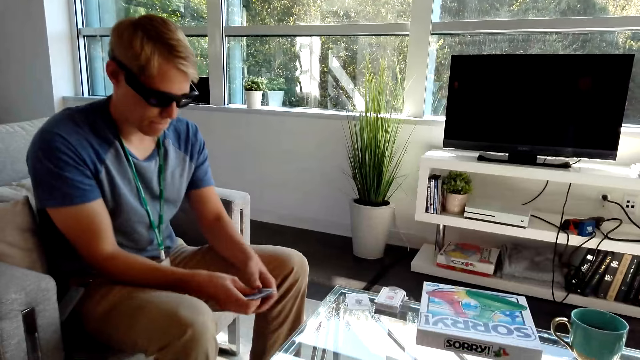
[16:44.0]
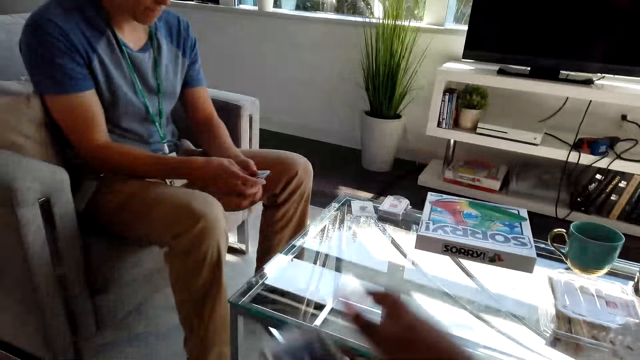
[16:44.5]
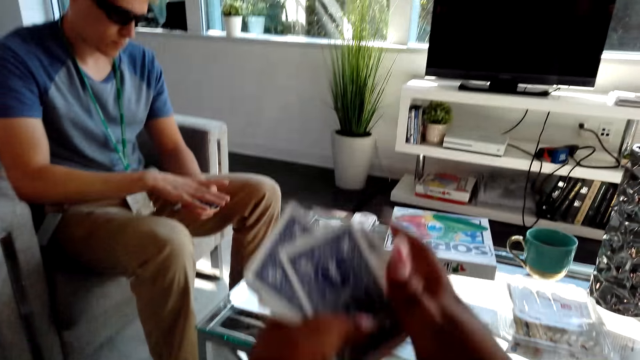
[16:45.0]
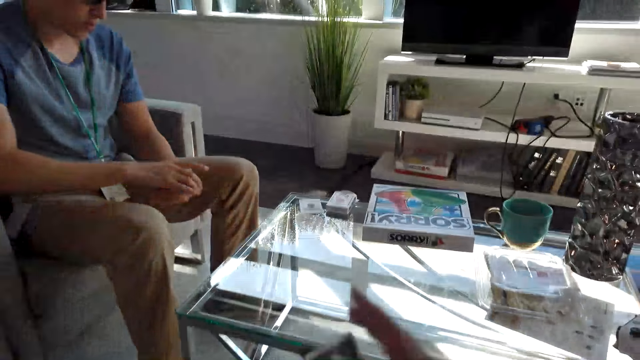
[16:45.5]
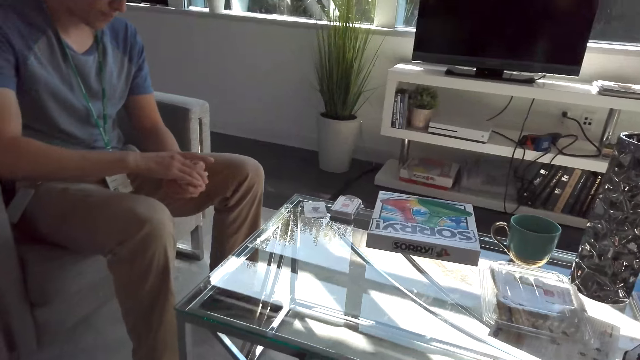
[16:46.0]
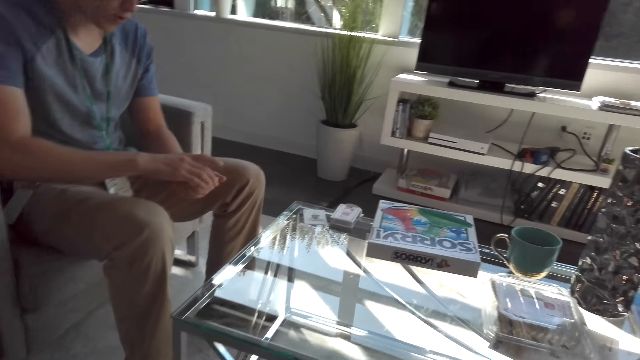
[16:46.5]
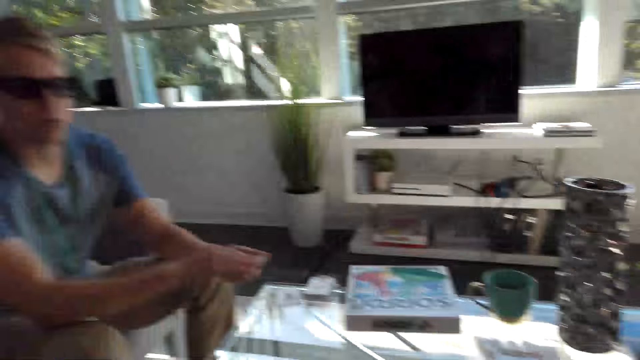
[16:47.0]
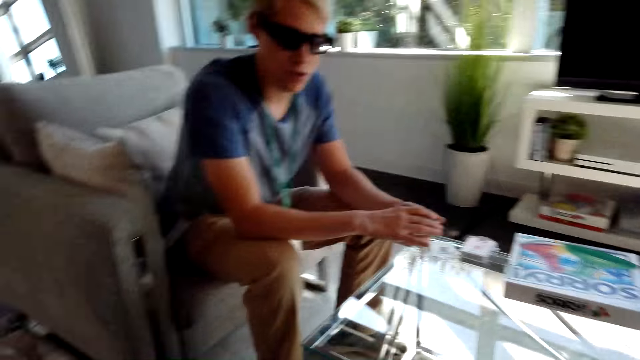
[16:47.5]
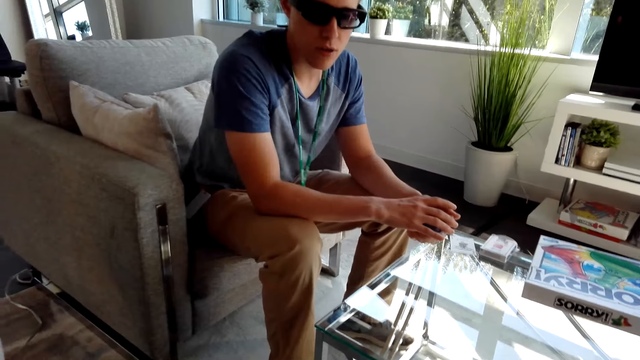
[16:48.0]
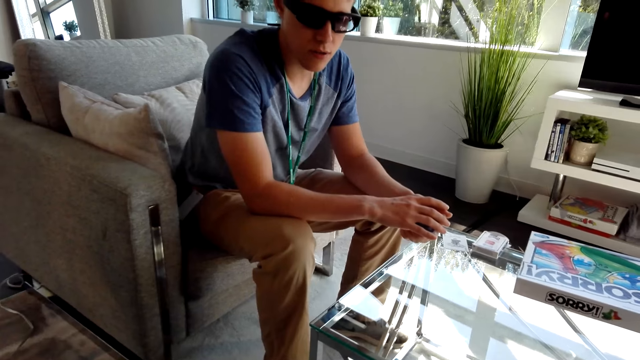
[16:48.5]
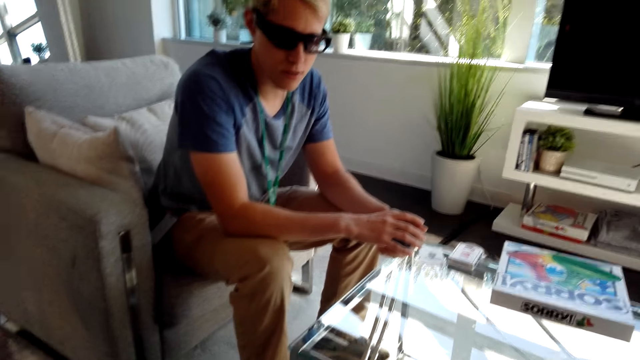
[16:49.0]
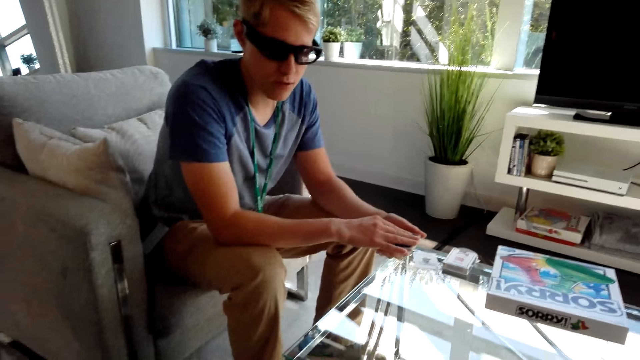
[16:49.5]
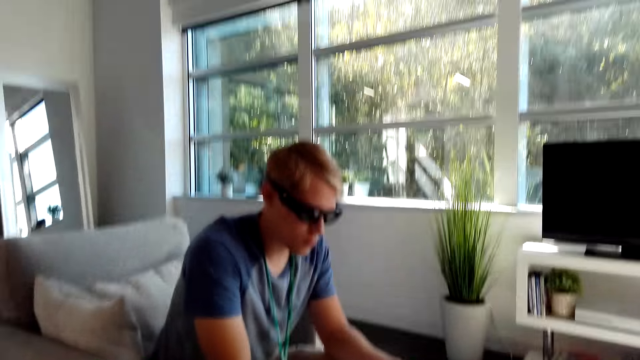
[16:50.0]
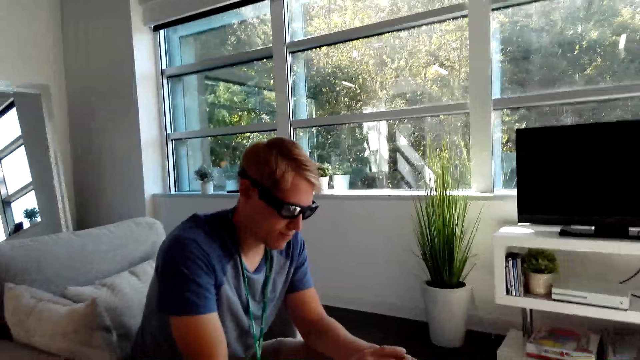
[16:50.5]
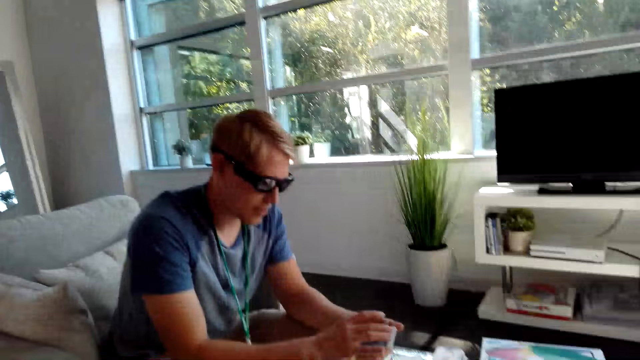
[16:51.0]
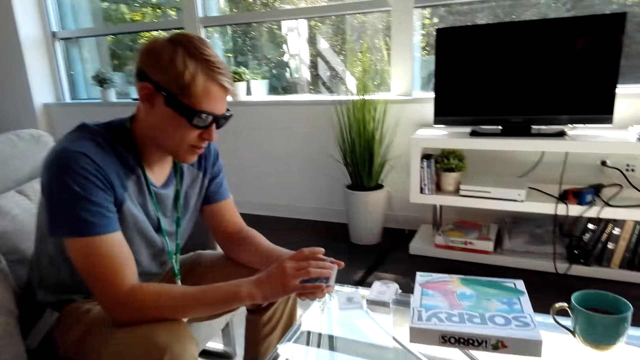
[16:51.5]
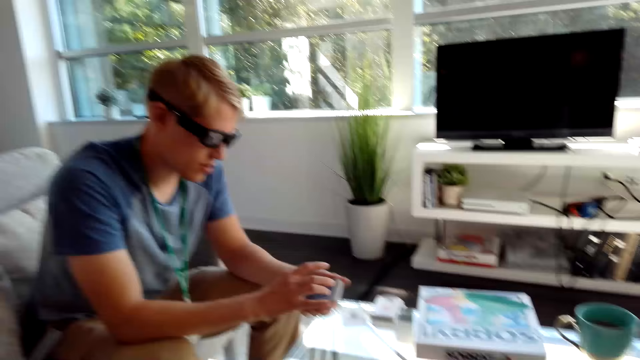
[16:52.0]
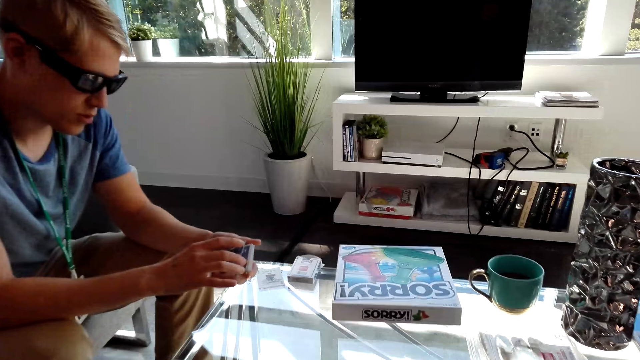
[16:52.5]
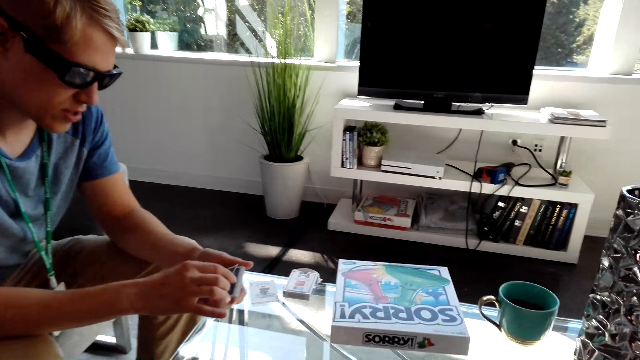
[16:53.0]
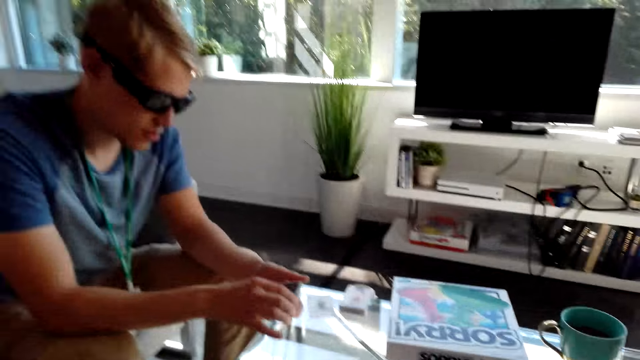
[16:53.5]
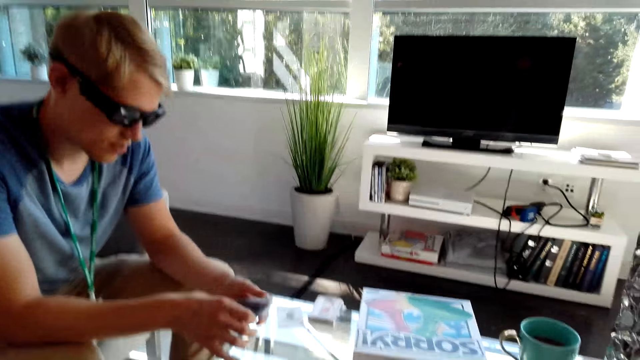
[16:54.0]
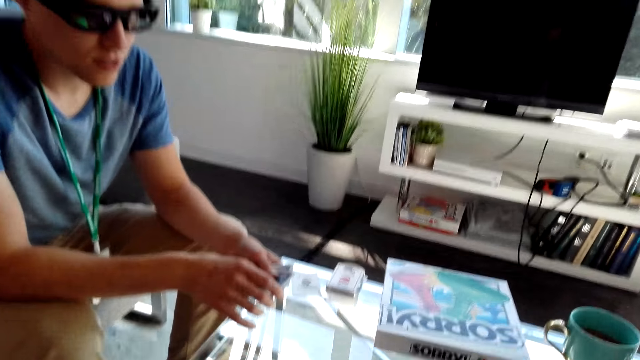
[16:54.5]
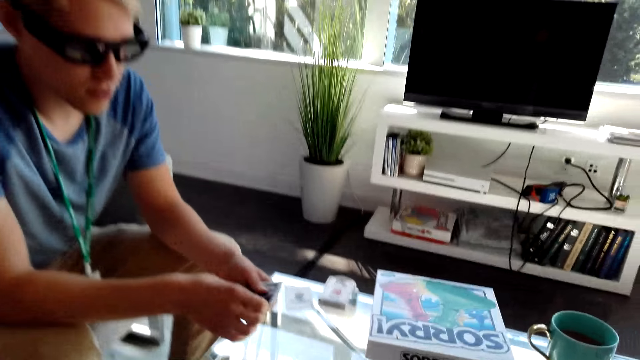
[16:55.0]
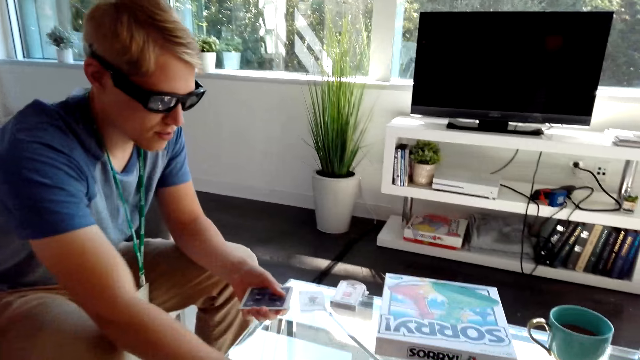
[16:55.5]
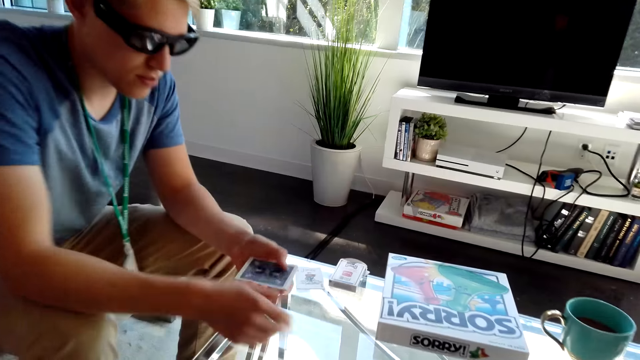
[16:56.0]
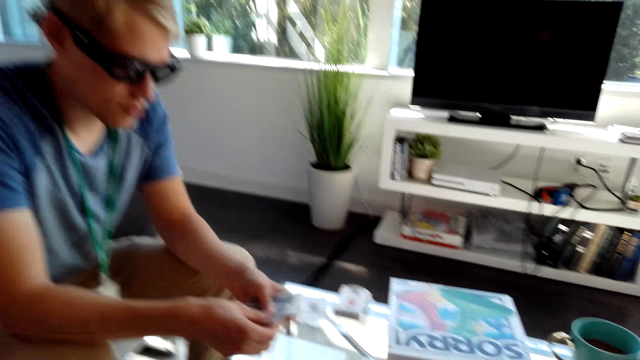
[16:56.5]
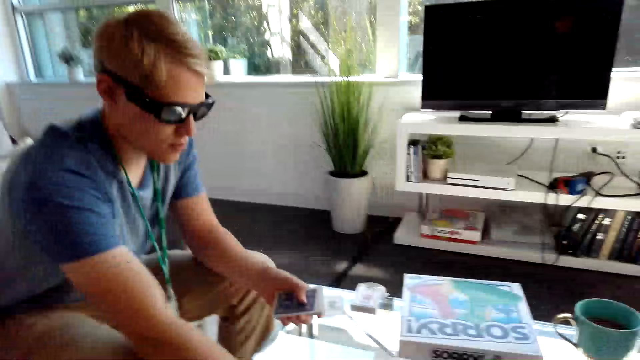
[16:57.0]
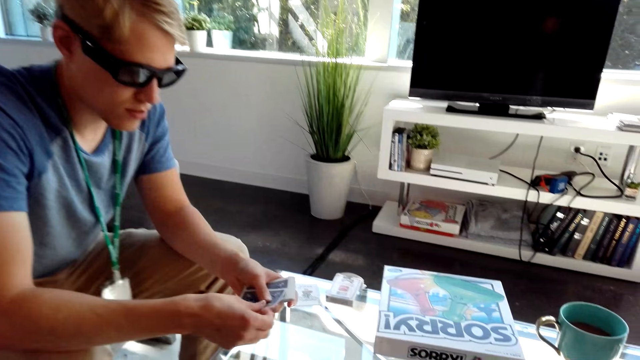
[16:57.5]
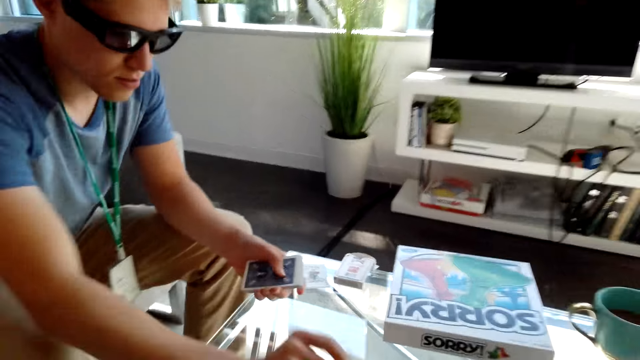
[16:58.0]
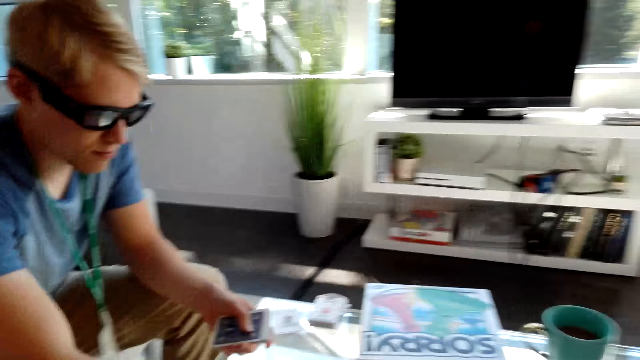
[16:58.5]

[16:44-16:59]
A male picks cards from the table. The male holds cards on his hands. The camera wearer holds cards with a hand. They lift the cards up. The male aligns the cards with his hands. The camera wearer converses with the male. The male shuffles the cards, shares the cards and drops a card on the table.

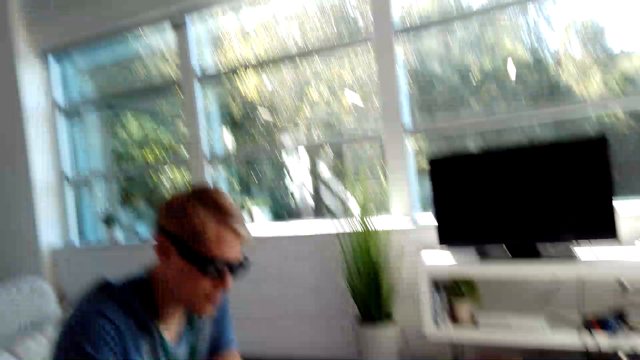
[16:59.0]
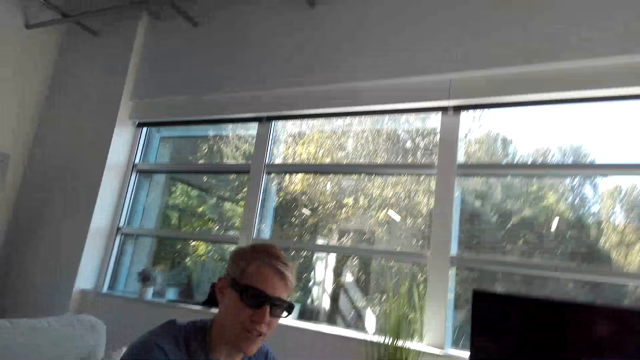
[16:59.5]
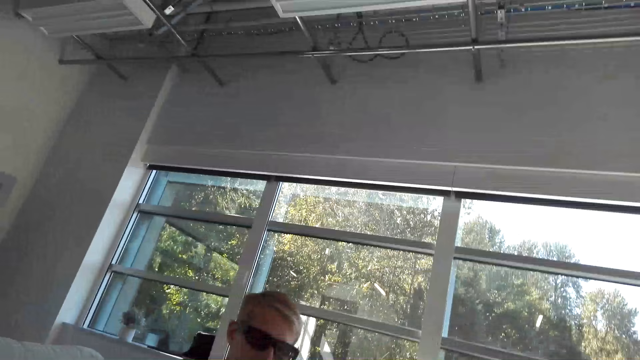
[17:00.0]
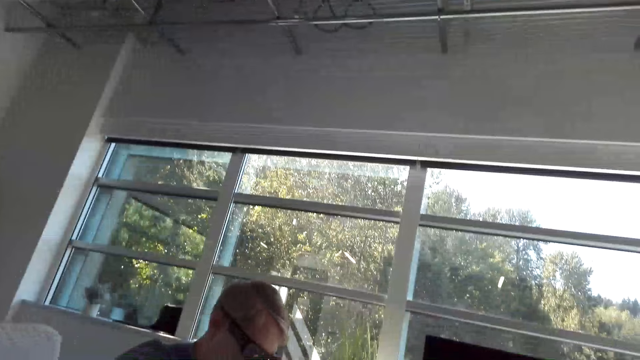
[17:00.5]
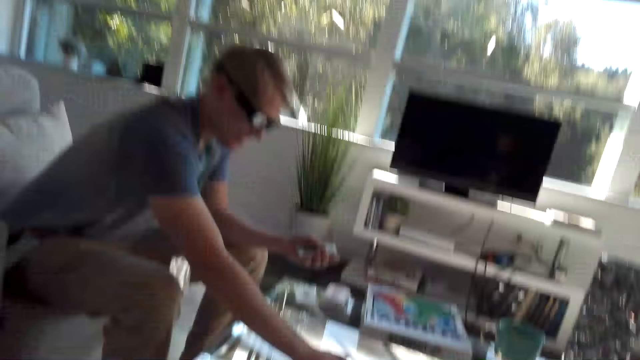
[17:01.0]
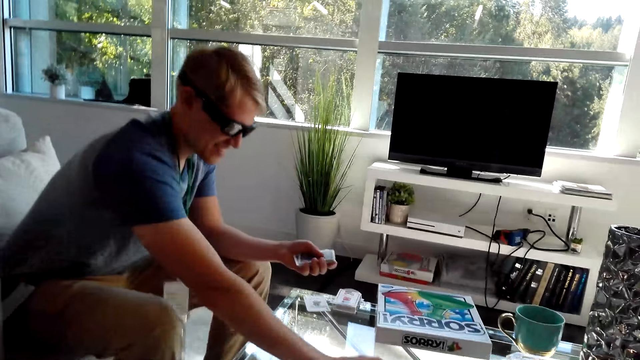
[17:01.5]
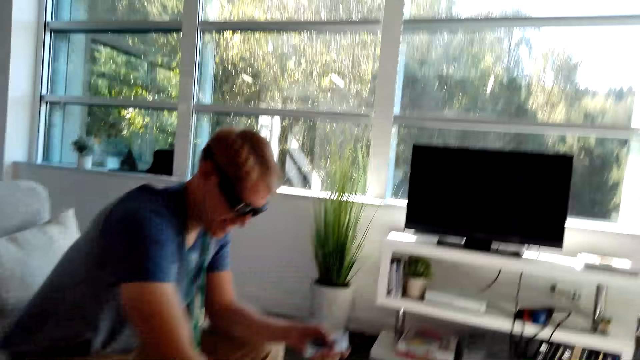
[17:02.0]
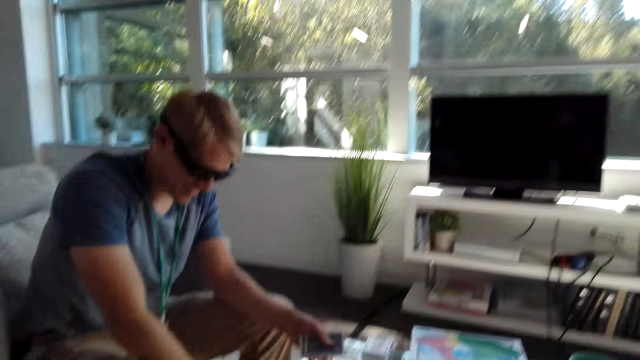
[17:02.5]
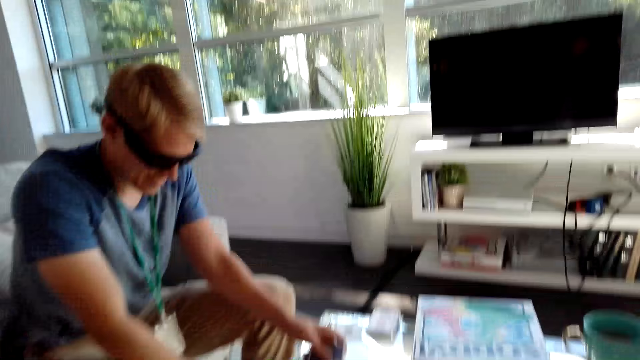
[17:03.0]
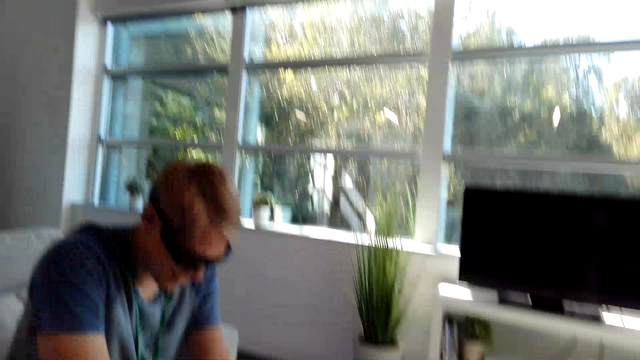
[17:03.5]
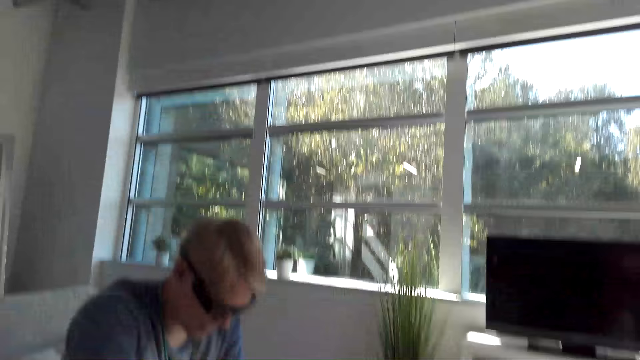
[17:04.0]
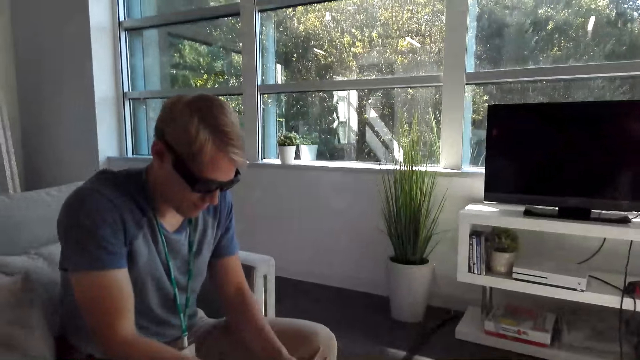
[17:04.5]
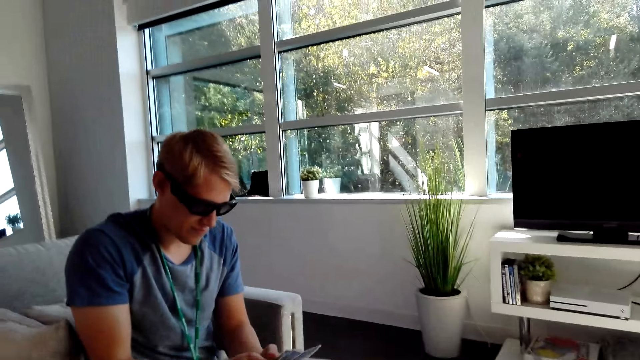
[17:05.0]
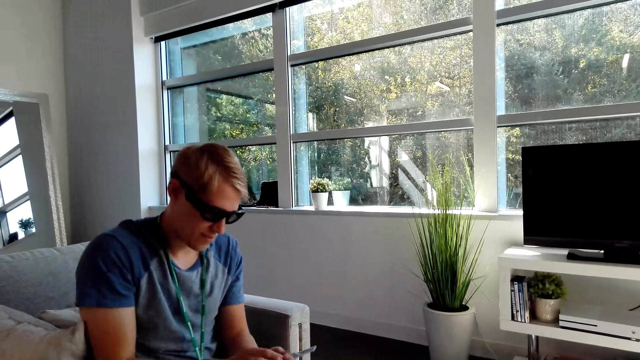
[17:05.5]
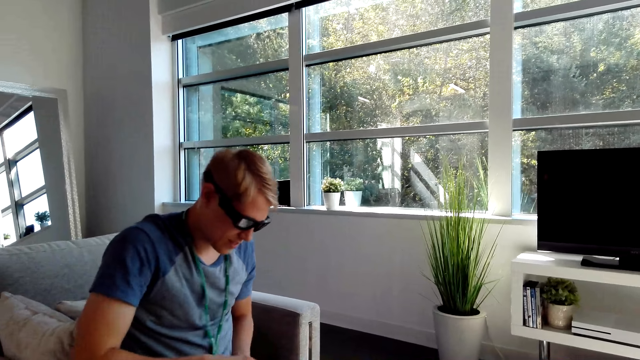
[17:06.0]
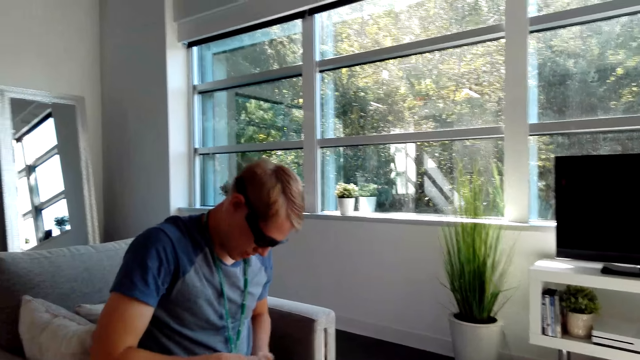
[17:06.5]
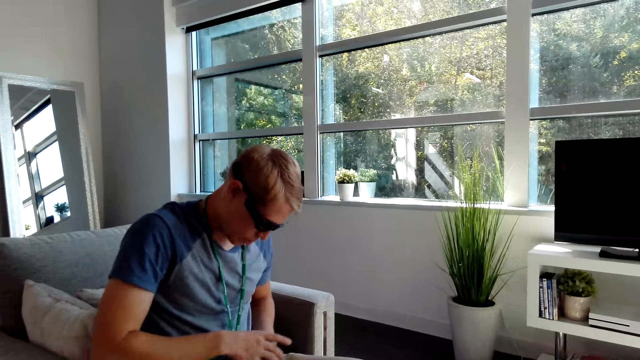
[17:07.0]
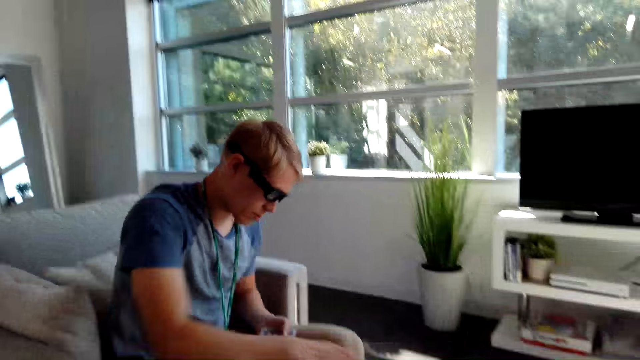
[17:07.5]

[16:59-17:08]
A male picks cards from the table.
